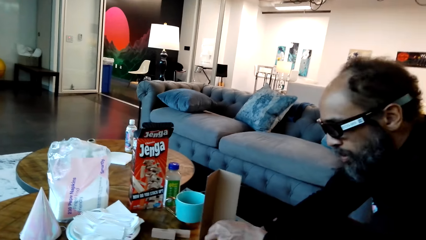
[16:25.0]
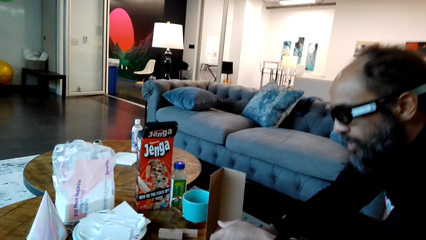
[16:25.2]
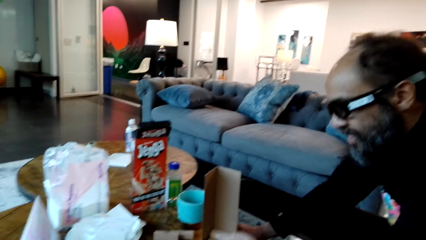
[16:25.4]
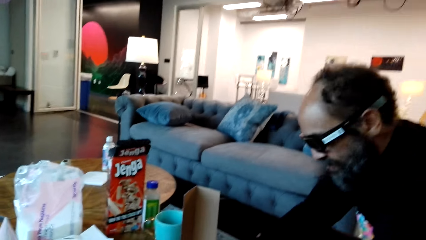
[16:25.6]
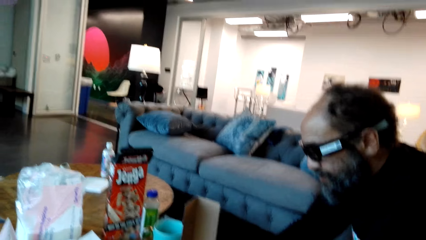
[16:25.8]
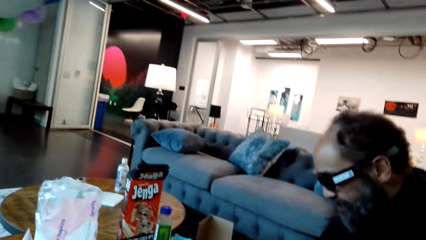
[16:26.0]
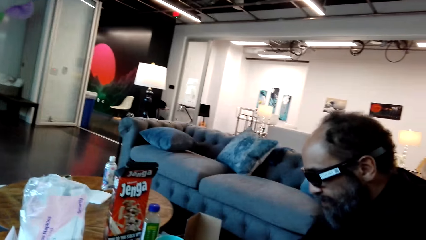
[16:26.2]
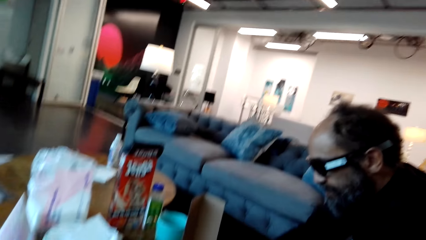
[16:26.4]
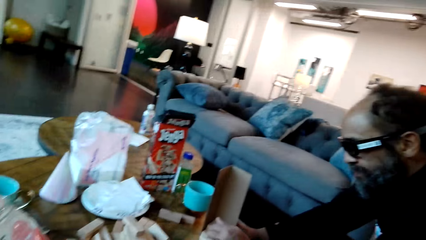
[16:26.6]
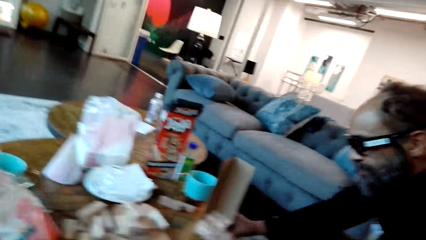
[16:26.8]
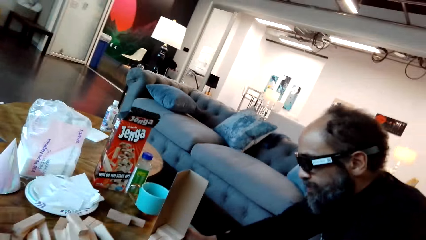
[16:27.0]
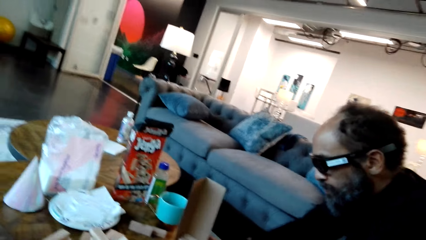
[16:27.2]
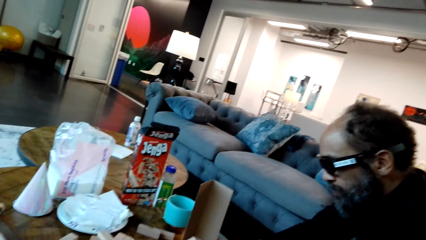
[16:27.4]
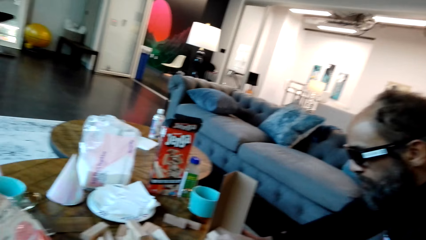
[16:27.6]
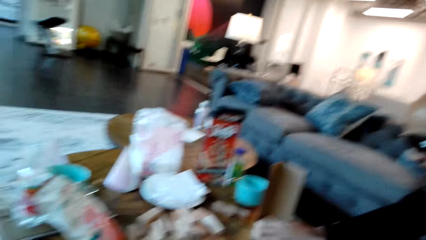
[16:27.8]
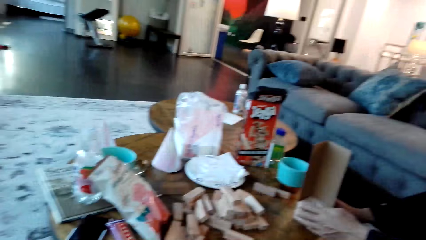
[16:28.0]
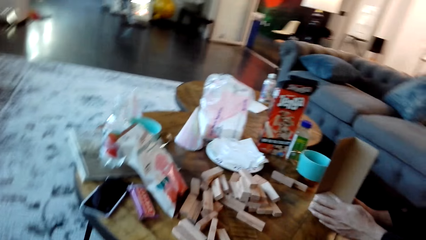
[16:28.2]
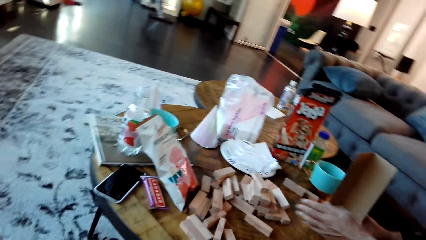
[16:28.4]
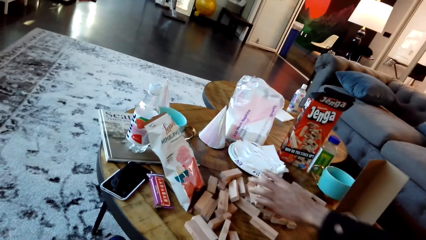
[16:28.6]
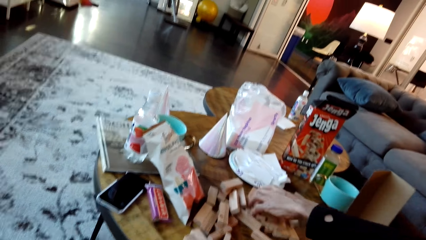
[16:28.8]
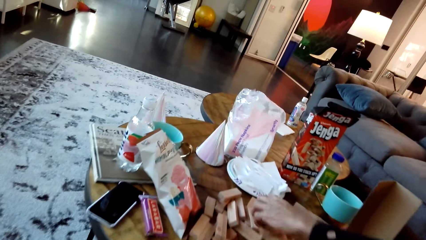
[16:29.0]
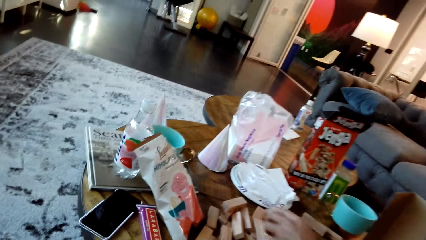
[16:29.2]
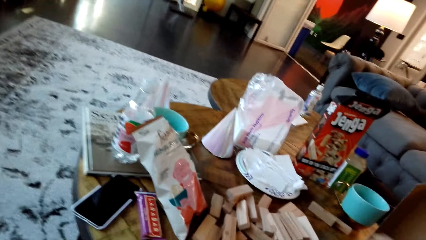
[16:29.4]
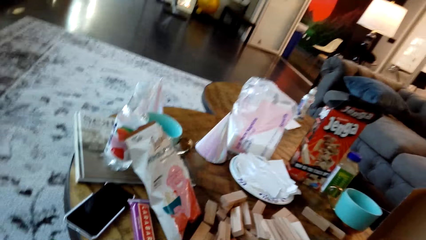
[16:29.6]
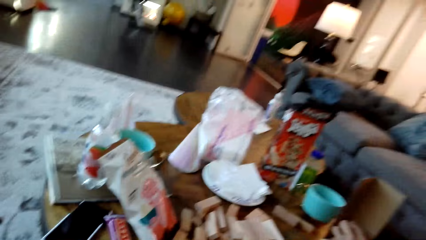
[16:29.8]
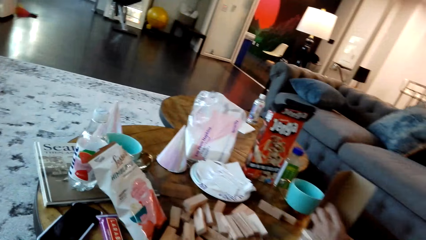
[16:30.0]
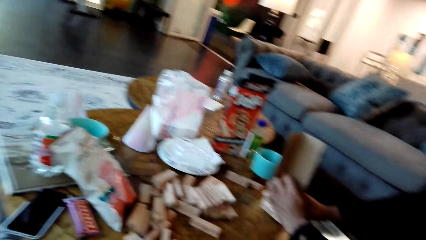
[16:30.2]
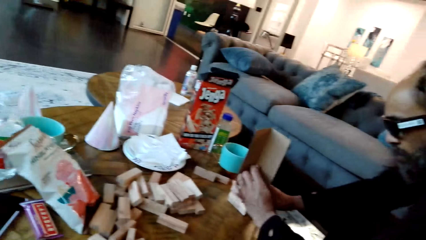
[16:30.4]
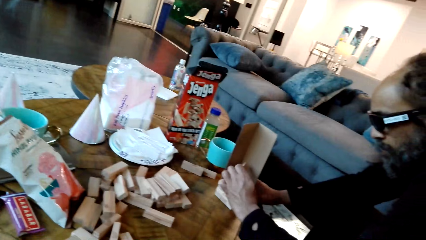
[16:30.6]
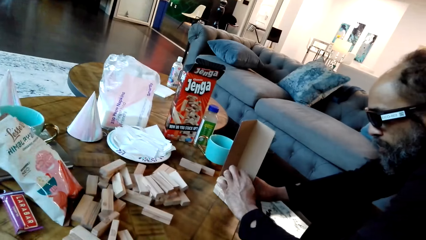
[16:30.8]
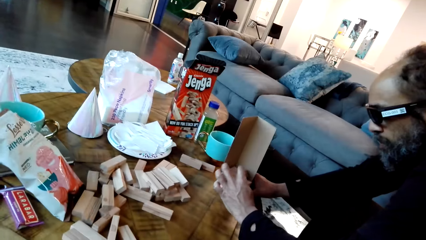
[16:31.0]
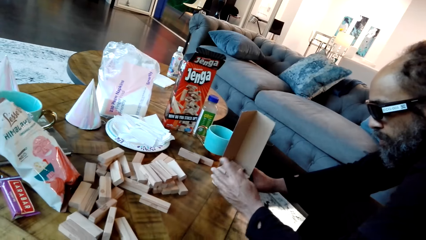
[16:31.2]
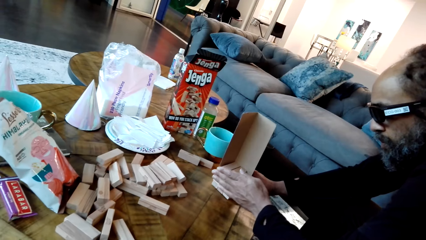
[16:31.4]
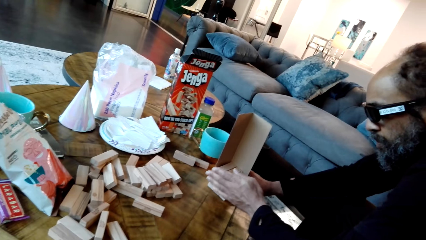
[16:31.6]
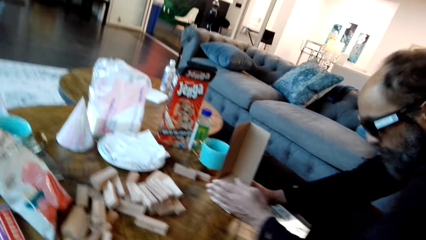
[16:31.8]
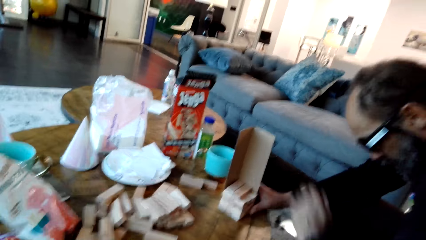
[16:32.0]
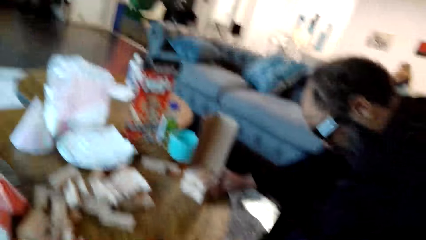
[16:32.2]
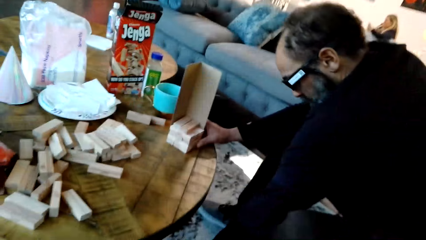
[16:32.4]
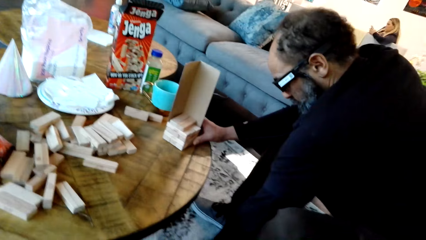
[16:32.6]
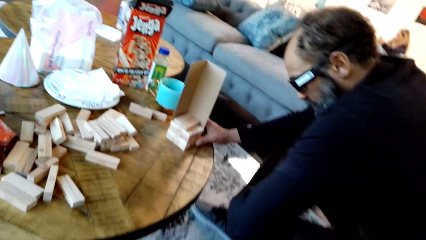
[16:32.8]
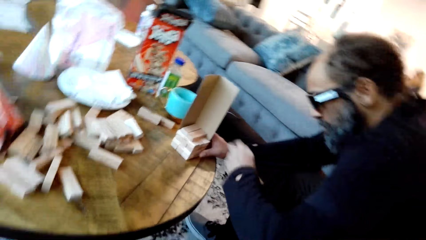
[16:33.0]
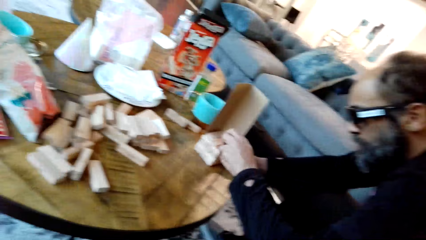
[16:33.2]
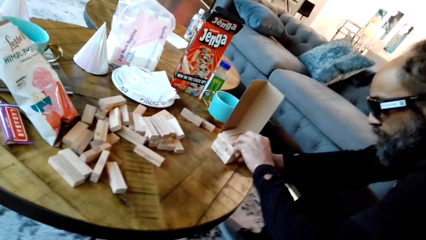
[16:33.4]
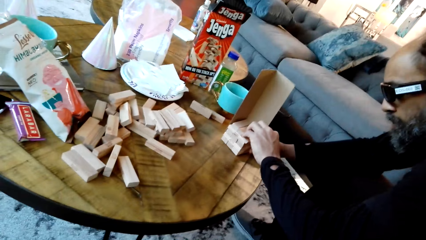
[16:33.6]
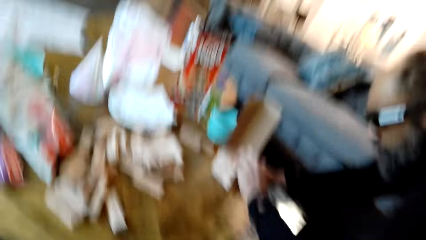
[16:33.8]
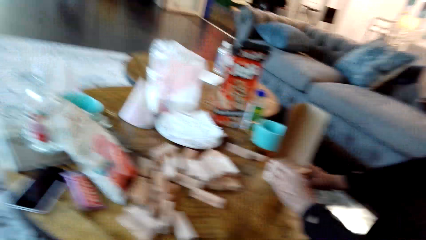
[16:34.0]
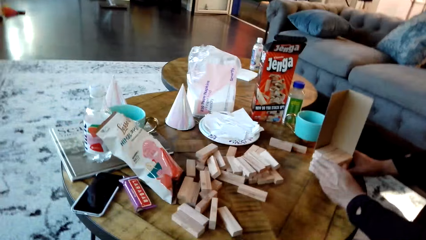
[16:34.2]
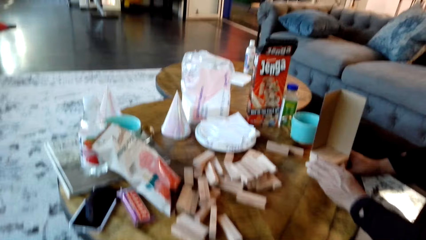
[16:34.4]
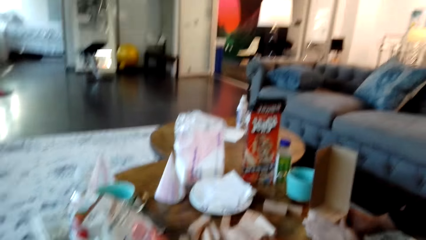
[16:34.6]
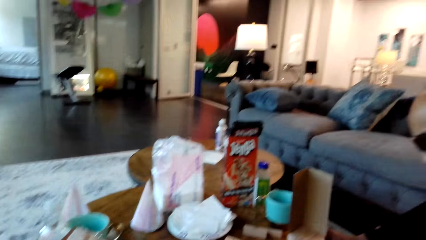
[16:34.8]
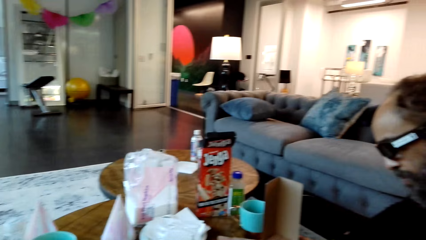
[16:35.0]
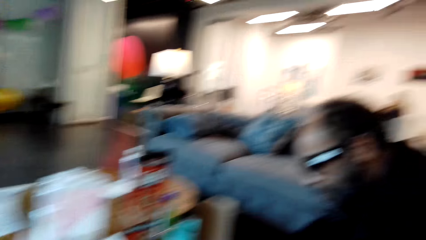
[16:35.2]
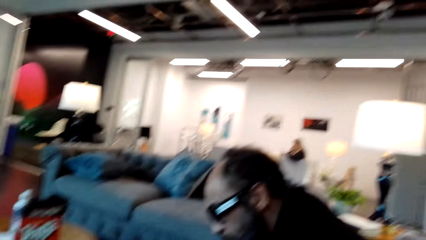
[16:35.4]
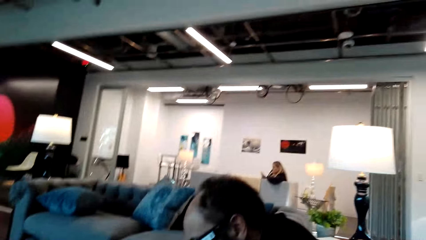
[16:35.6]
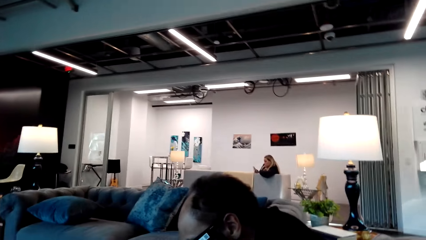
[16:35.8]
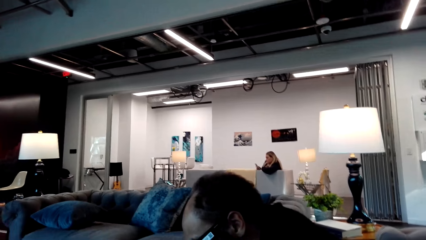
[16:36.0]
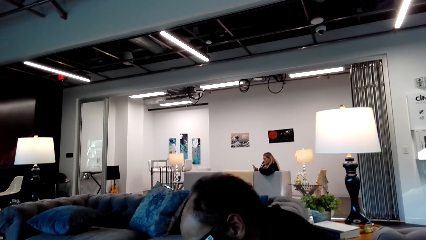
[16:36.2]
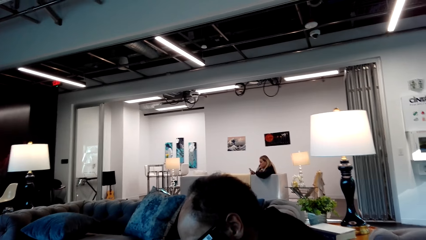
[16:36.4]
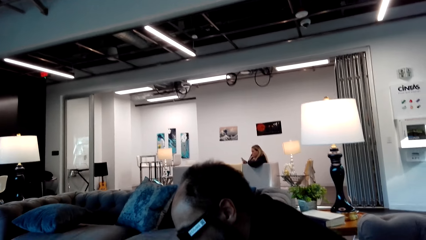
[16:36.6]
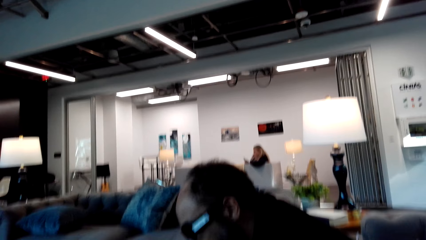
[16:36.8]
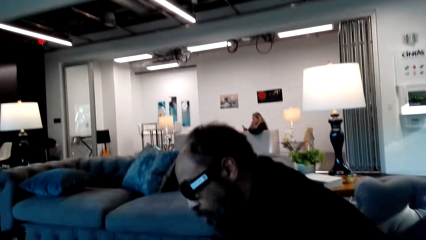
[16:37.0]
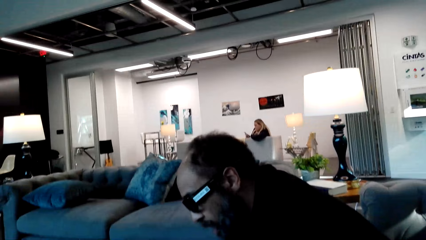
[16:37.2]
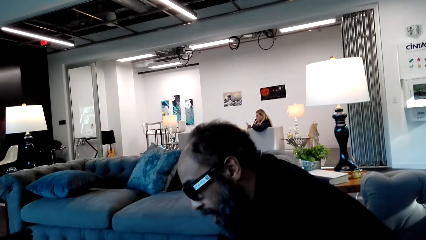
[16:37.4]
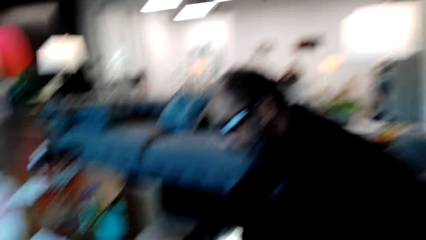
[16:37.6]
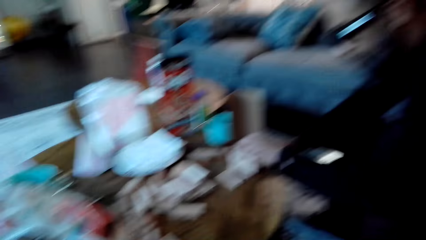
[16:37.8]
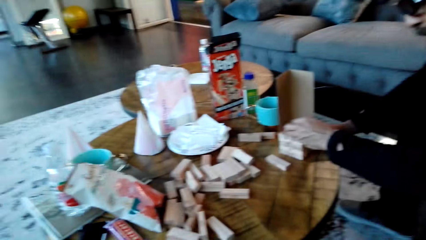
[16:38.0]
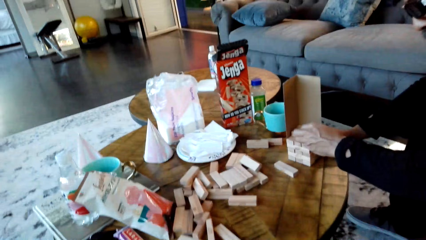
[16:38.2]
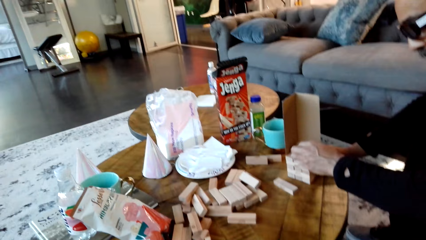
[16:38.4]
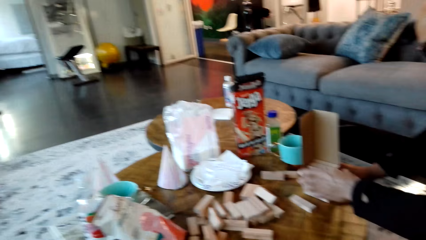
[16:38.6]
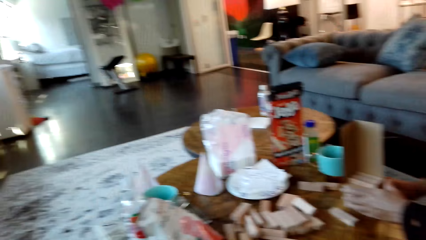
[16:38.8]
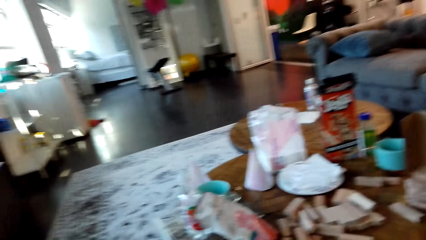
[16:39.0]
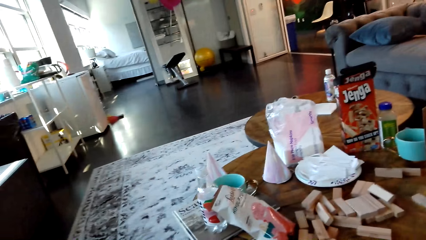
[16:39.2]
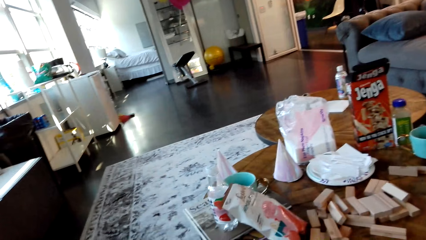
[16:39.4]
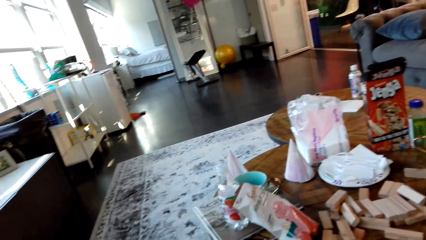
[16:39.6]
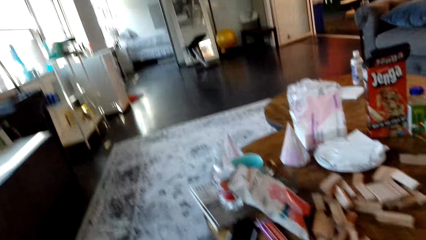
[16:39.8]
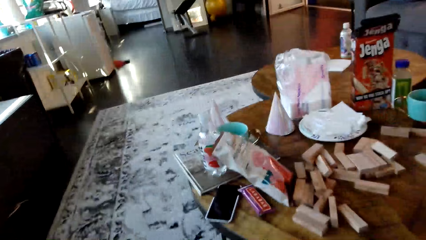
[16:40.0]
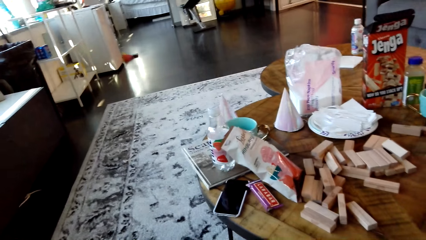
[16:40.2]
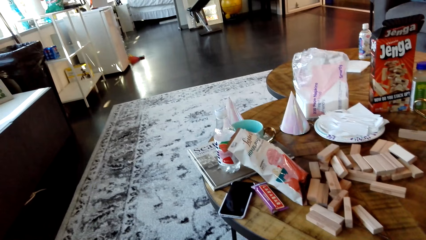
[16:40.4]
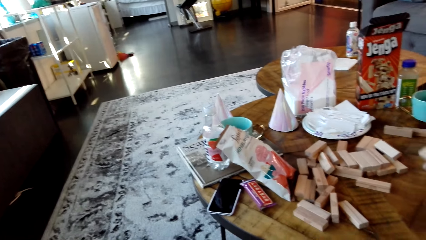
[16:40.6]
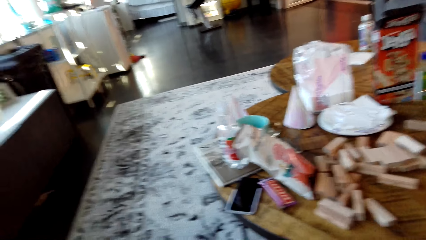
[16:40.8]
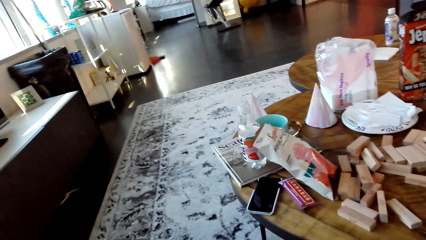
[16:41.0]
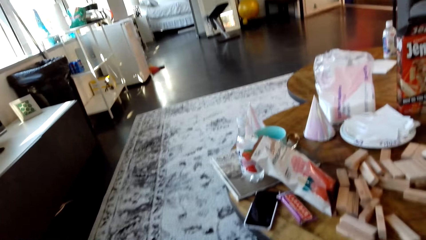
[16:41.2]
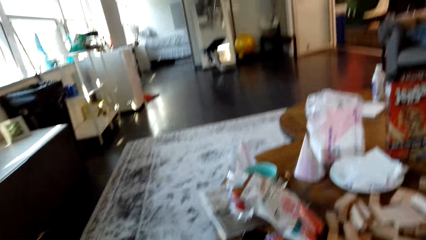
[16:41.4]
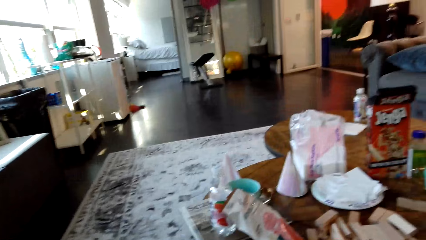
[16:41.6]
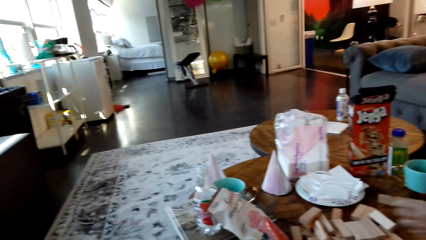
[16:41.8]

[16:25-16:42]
A man holds the box. He picks blocks from the table and puts the blocks against the box. He picks a block from the table. He puts the block on top of other blocks. He arranges the jenga blocks. A woman sits on the other side of the house. The man puts the block on top of the other blocks.
